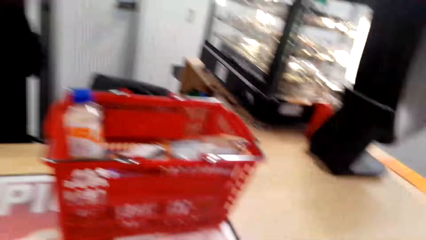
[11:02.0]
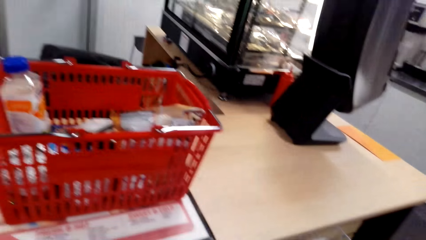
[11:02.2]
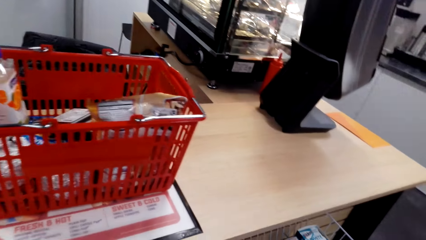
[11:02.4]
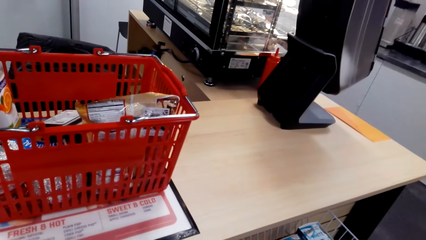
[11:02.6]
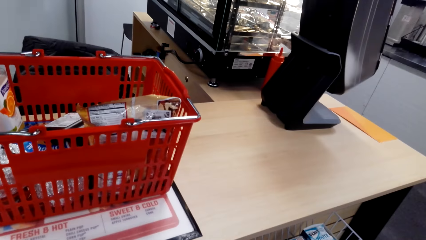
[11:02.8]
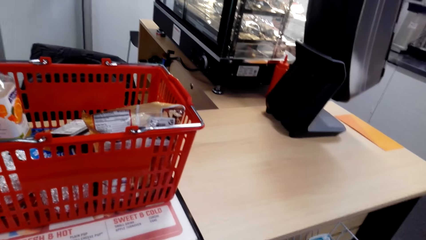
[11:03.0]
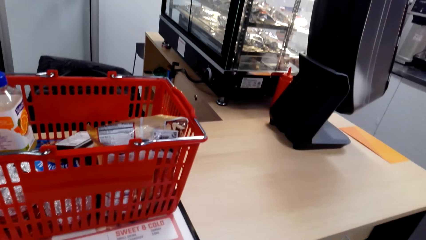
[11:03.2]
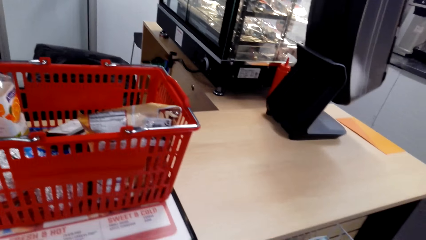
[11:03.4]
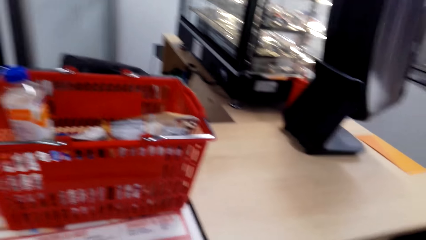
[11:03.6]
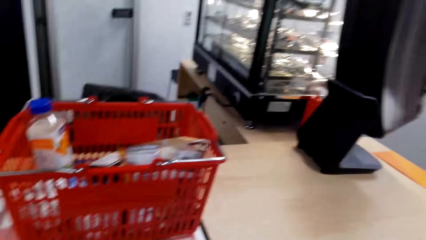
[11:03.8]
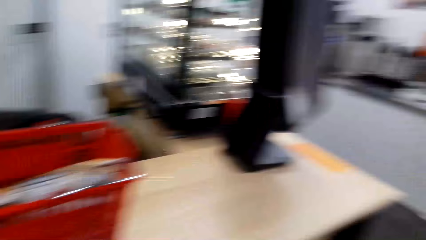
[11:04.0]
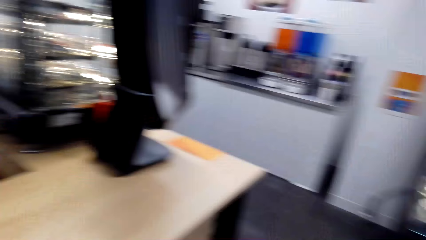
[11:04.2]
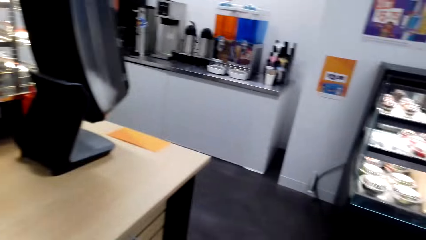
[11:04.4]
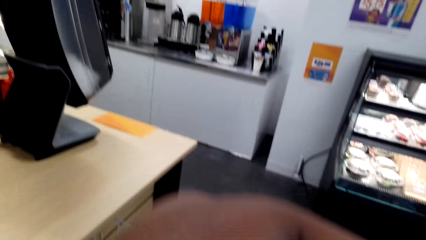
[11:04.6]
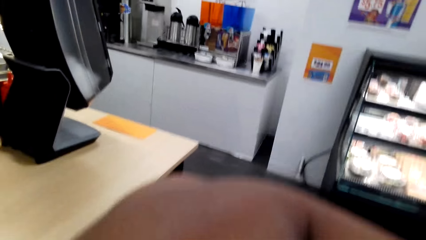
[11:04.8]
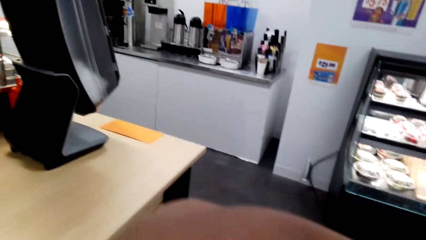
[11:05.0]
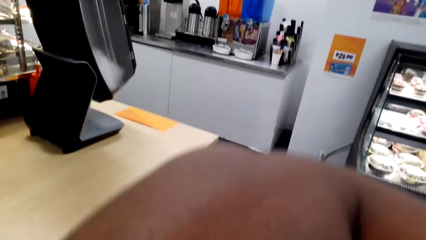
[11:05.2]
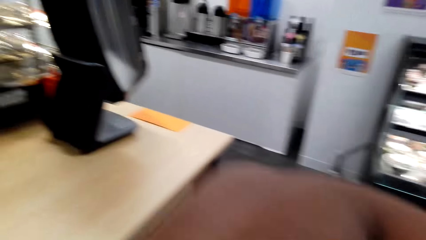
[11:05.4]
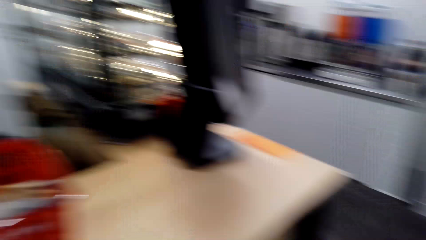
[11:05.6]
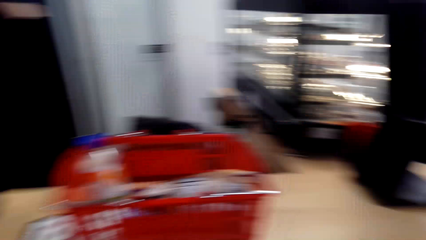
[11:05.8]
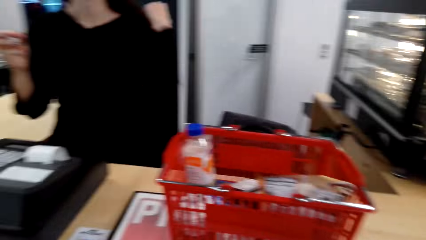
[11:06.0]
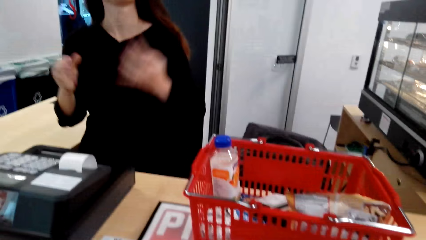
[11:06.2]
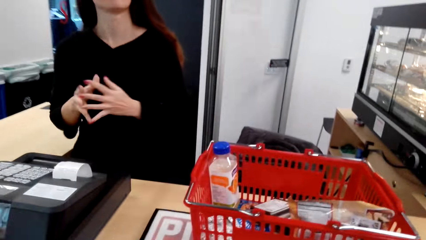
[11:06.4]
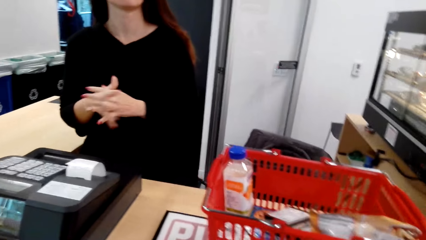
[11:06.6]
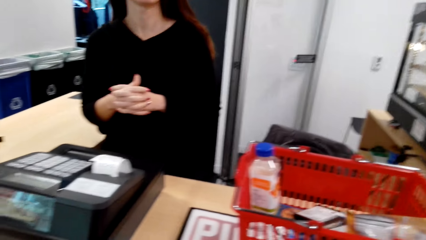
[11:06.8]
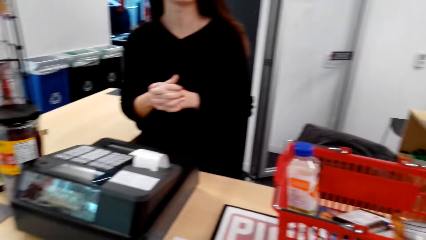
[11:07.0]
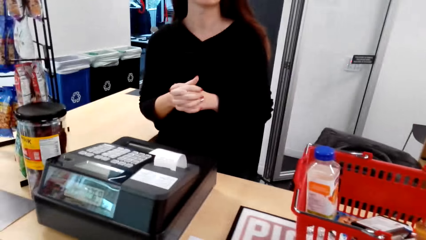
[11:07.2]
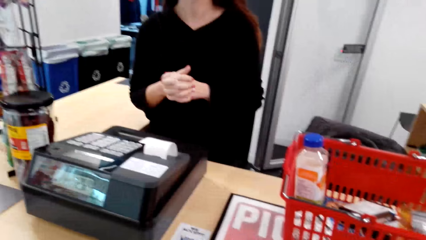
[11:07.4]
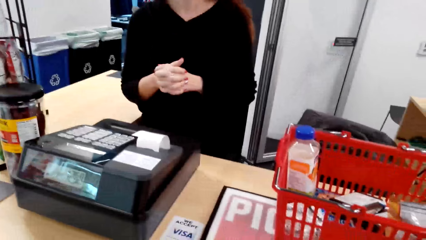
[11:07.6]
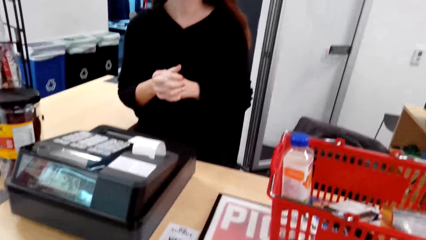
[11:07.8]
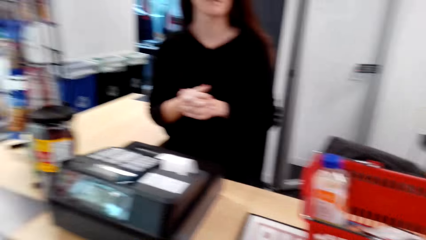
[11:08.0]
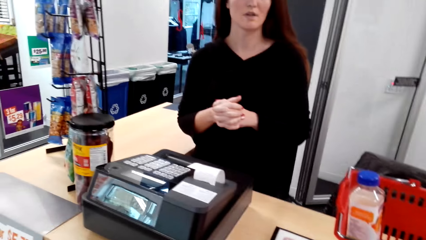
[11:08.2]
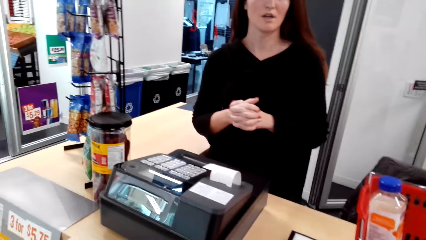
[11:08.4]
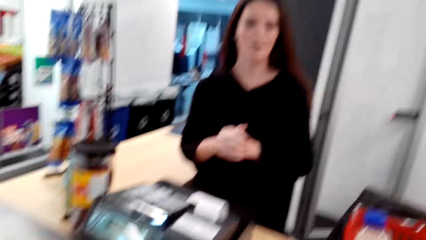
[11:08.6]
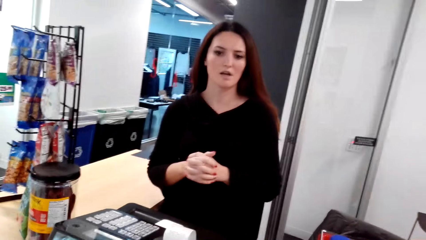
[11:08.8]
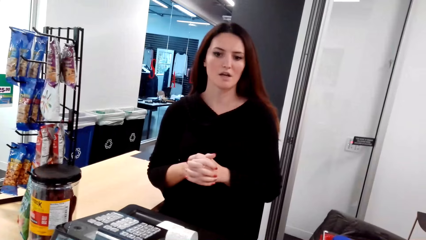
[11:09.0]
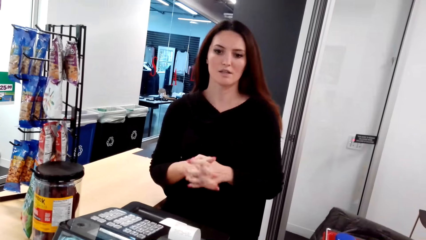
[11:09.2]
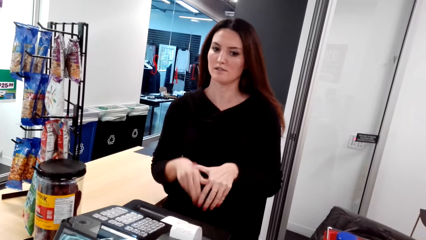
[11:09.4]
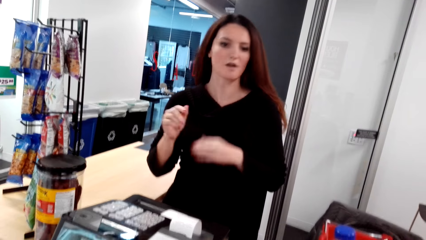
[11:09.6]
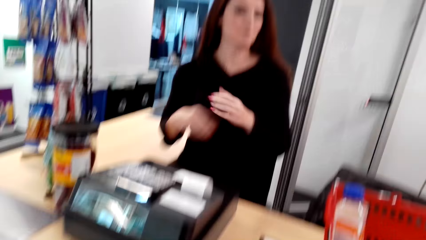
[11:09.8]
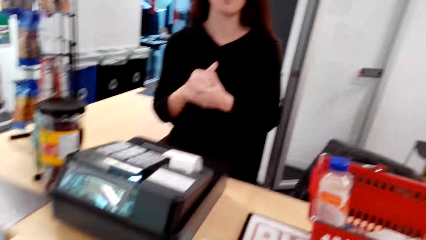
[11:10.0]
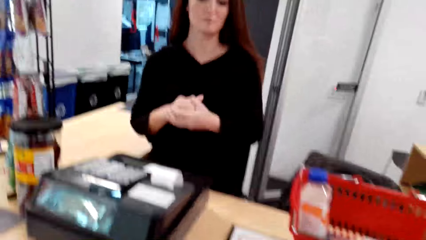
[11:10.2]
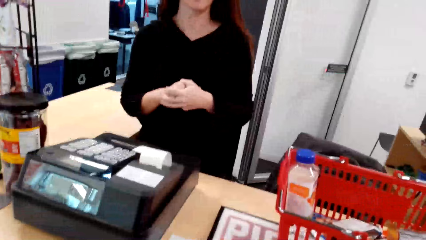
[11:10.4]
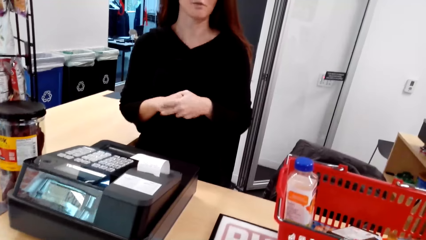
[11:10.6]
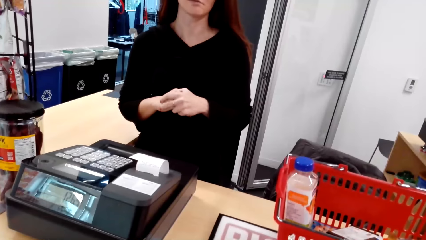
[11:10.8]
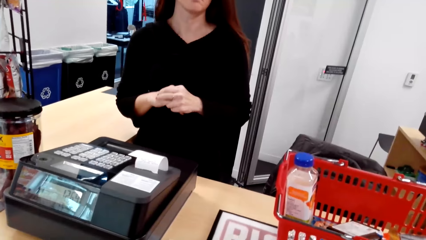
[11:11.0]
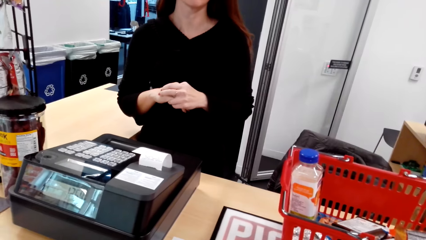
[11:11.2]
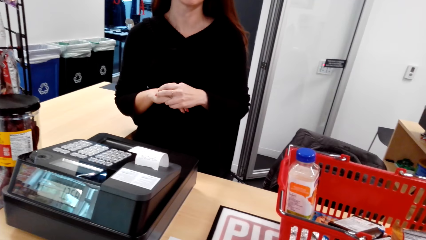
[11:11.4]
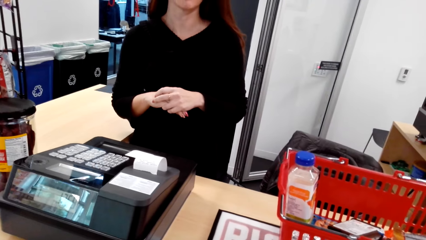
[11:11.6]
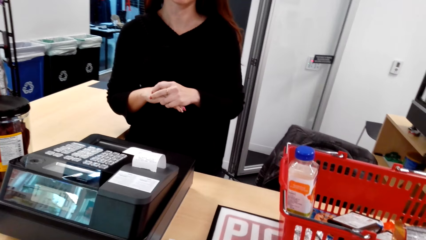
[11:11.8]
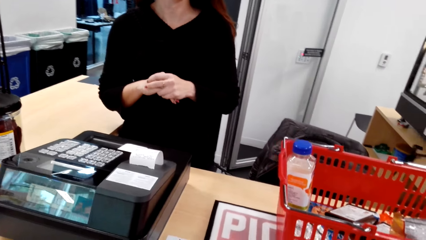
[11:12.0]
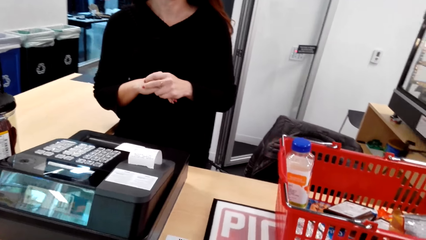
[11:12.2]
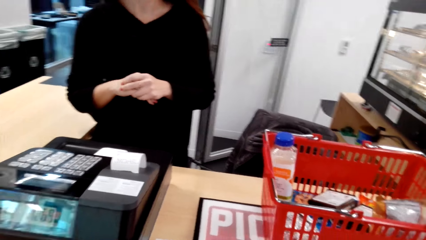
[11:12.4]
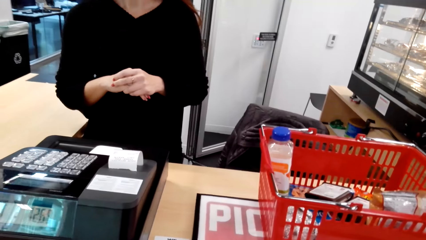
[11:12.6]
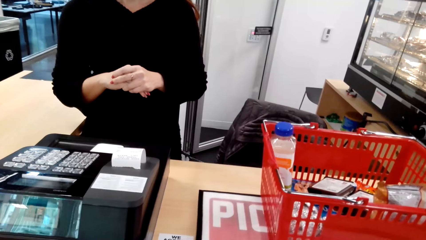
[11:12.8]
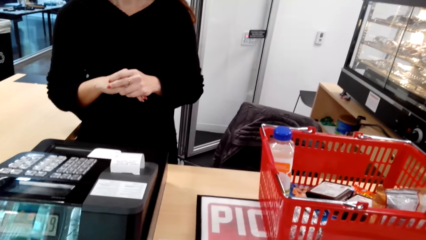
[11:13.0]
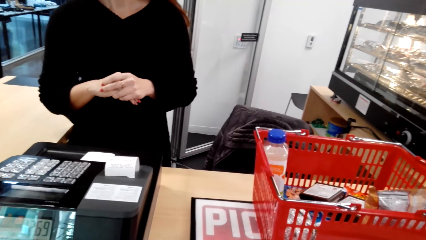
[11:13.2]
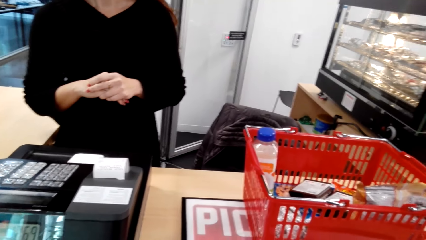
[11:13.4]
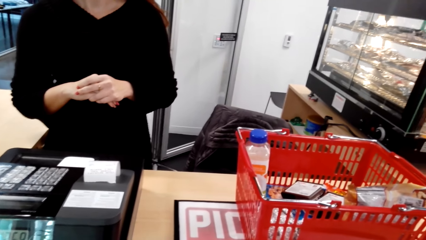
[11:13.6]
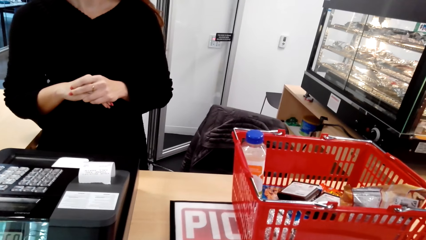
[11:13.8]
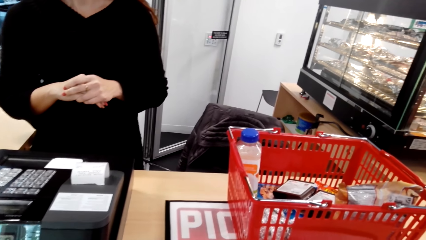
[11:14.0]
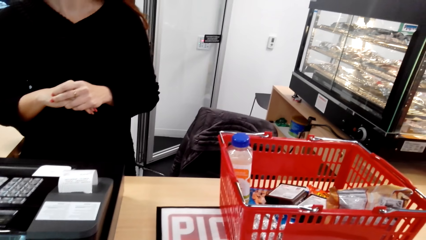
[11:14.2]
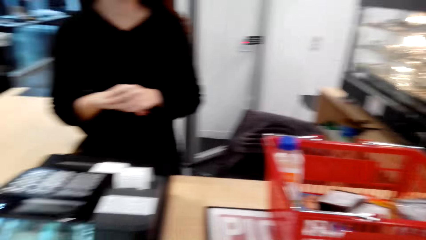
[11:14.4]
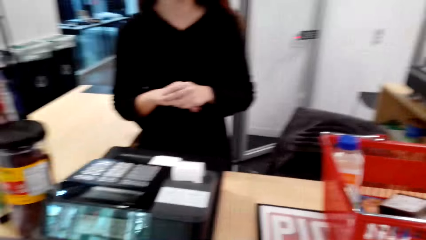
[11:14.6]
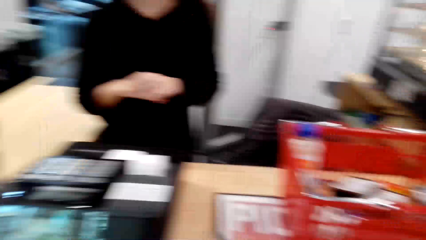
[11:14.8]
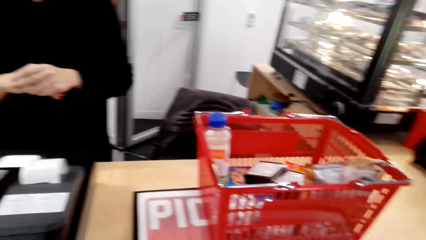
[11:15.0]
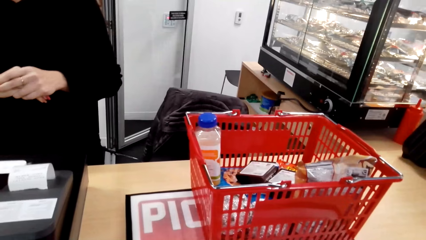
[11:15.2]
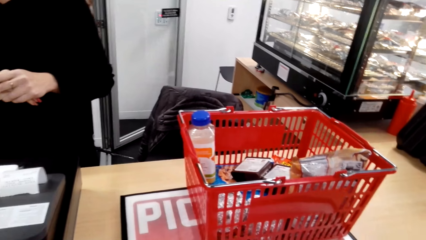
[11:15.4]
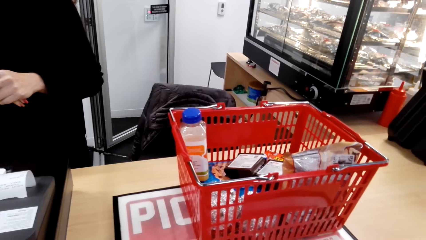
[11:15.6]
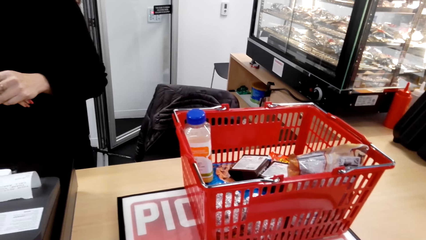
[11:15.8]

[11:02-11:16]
The camera wearer looks around. They cough with the hand on the mouth. A lady holds her hands together, swings a hand, moves her hands, and holds her hands together.

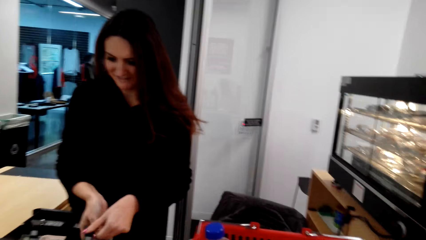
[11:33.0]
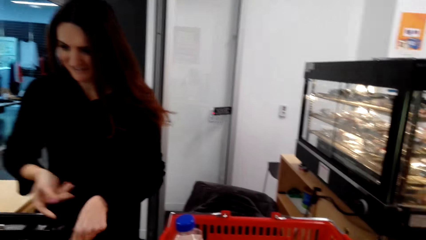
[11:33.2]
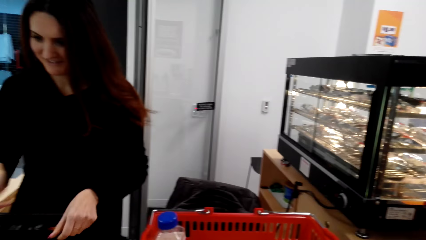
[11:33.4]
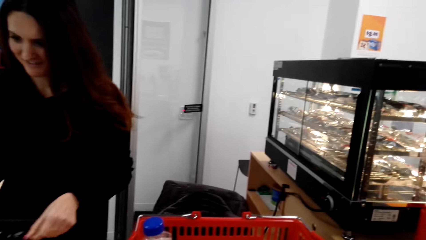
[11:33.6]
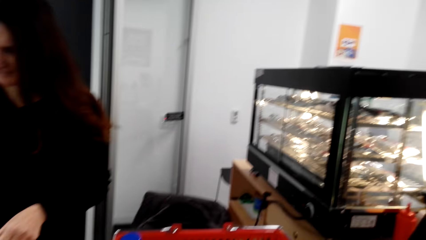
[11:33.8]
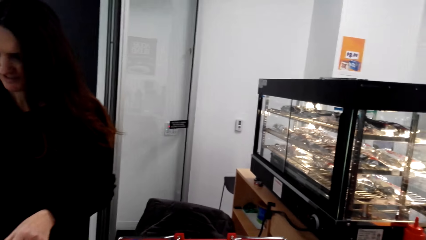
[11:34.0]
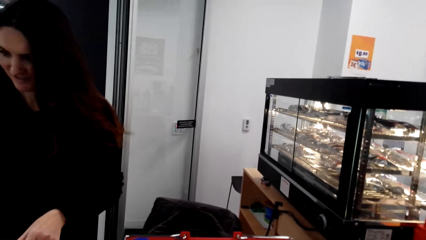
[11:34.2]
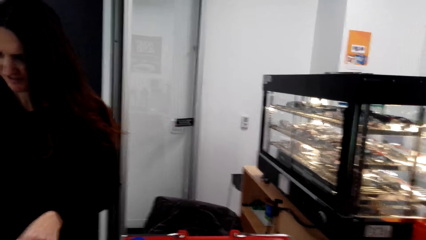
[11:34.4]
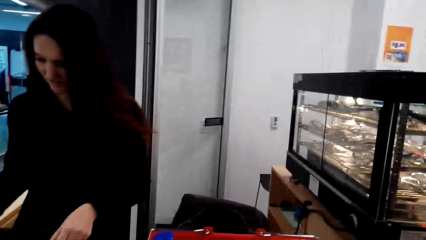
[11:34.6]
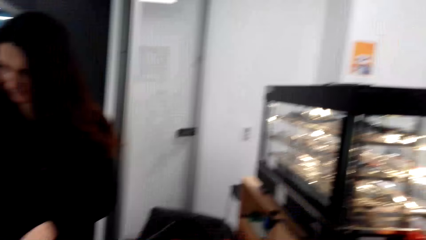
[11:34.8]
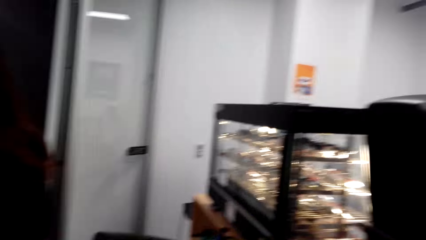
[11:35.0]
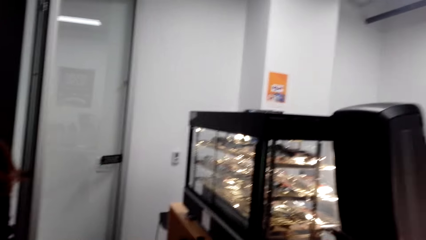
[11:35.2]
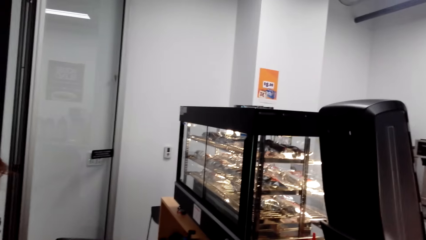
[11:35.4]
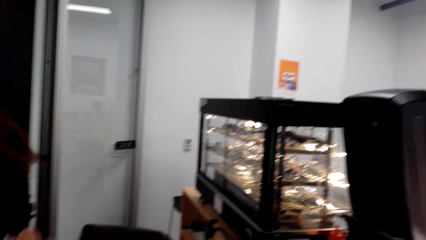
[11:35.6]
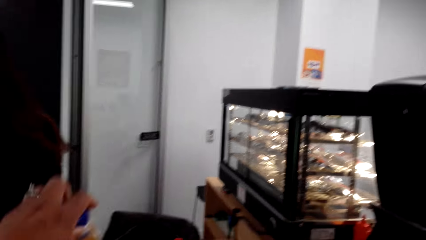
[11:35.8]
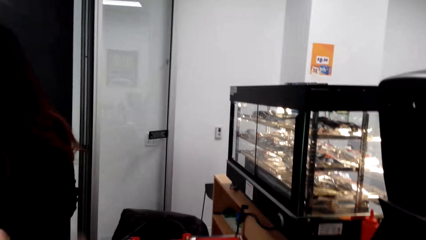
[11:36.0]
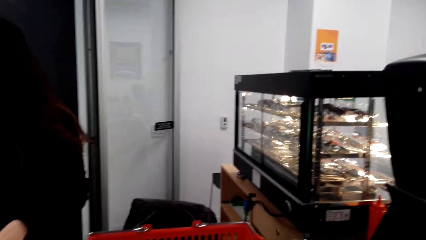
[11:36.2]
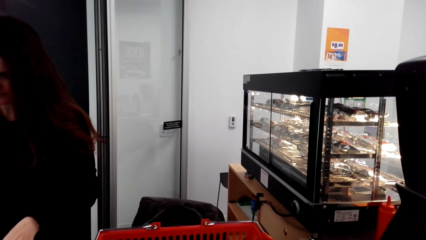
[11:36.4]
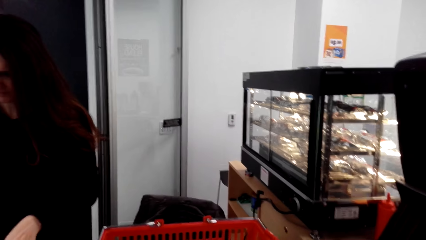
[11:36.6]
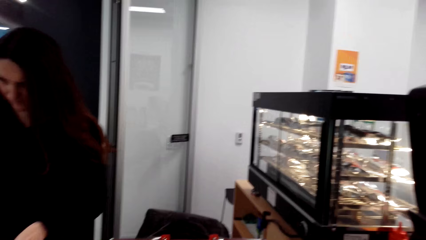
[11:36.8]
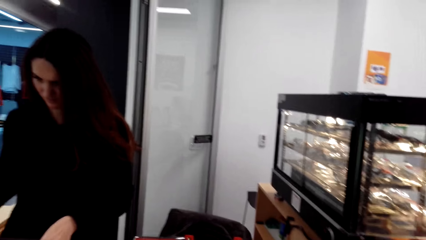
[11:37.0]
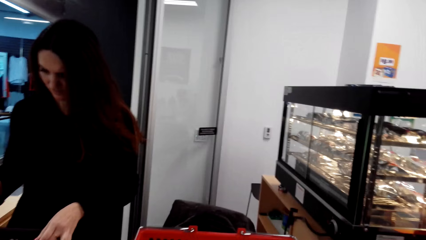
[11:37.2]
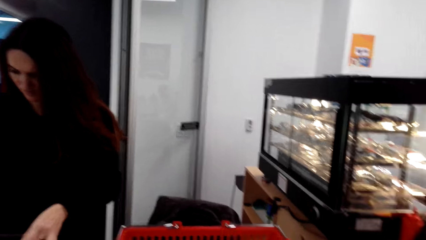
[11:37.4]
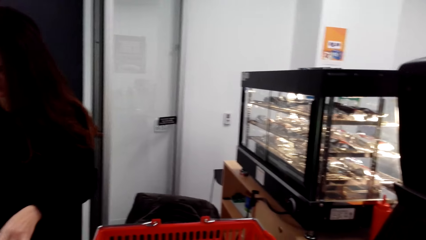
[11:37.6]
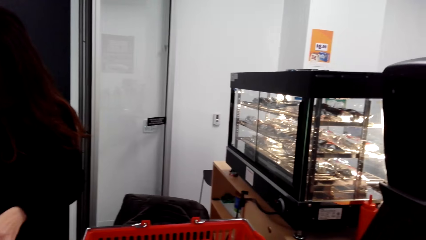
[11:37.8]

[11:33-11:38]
A woman puts money in the smart cash register. The camera wearer looks around. They pick the bottle from the basket.
